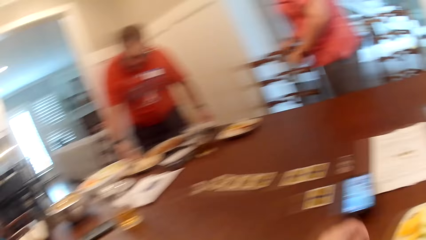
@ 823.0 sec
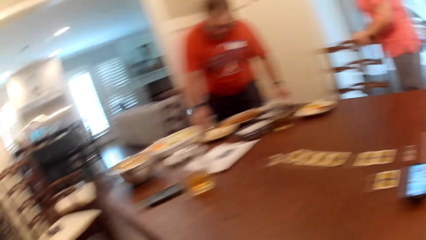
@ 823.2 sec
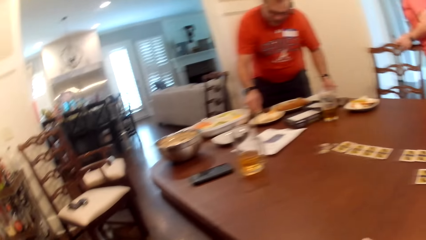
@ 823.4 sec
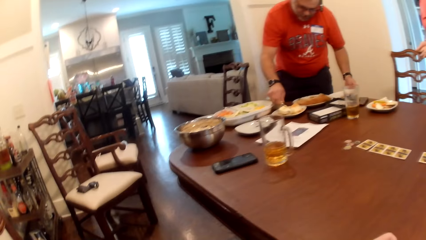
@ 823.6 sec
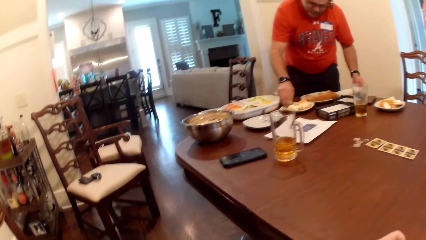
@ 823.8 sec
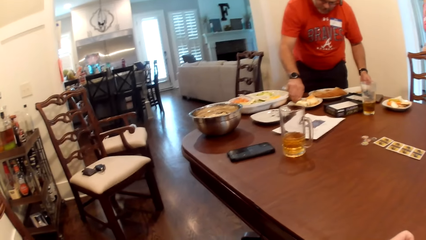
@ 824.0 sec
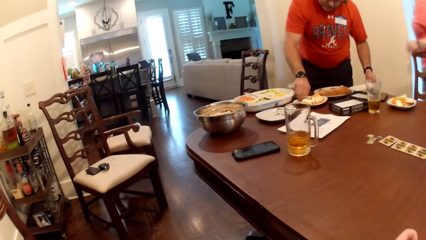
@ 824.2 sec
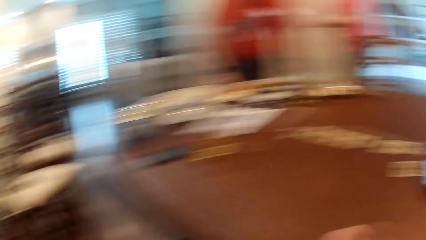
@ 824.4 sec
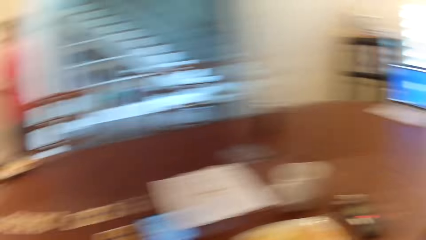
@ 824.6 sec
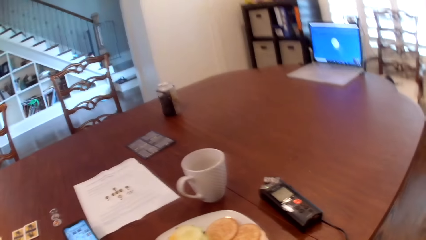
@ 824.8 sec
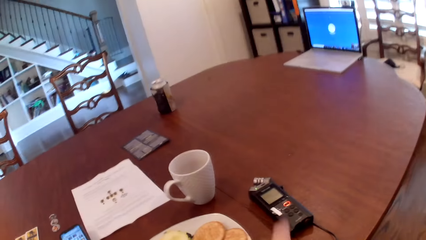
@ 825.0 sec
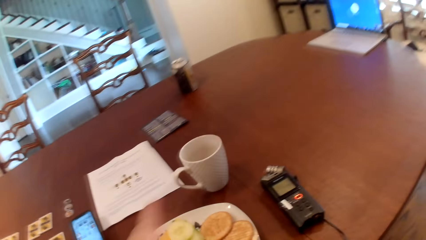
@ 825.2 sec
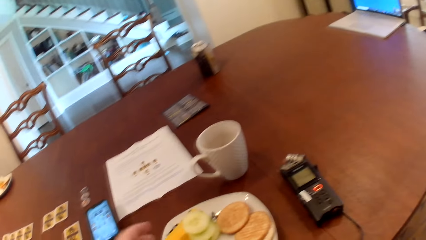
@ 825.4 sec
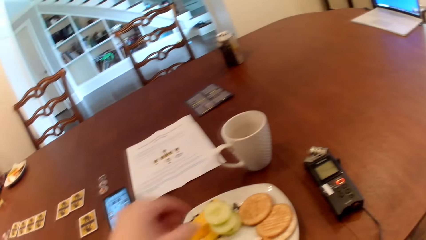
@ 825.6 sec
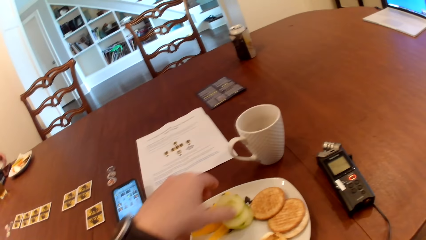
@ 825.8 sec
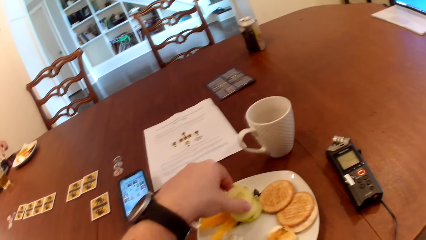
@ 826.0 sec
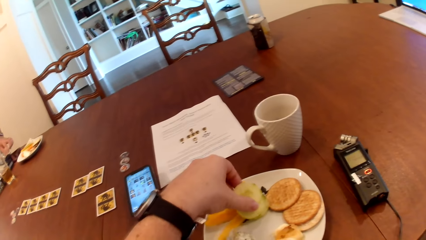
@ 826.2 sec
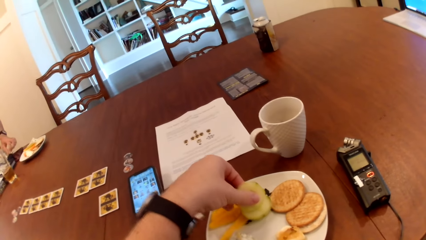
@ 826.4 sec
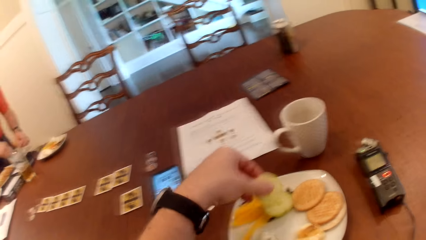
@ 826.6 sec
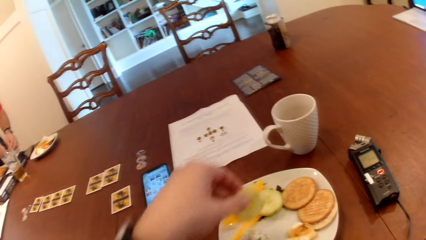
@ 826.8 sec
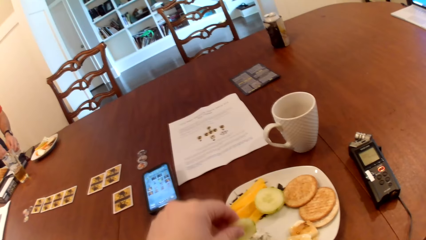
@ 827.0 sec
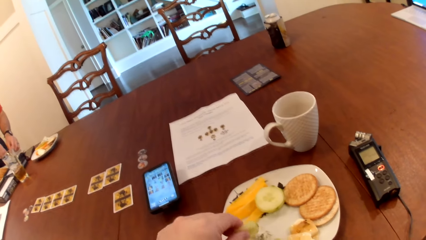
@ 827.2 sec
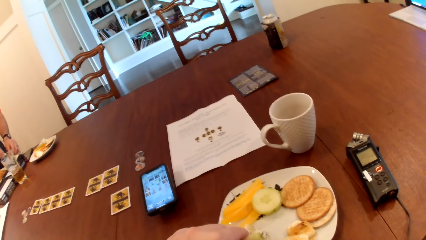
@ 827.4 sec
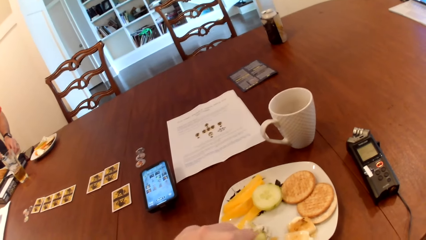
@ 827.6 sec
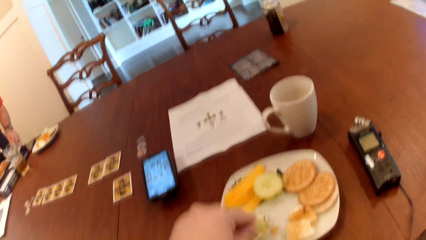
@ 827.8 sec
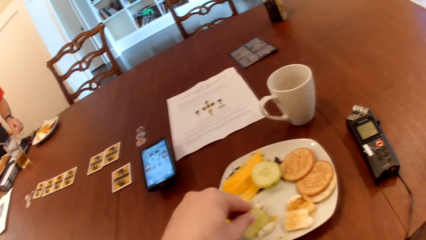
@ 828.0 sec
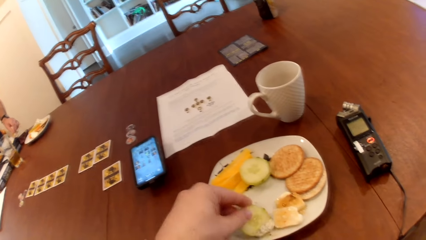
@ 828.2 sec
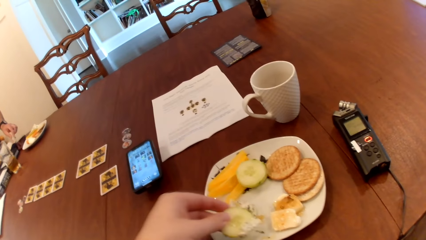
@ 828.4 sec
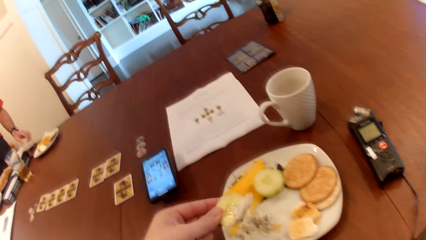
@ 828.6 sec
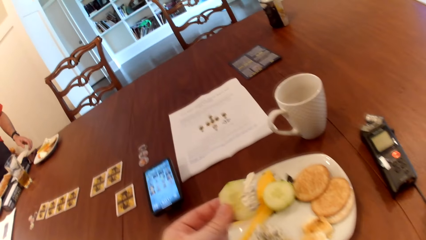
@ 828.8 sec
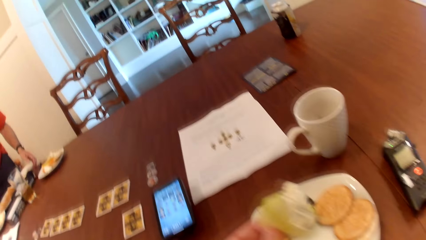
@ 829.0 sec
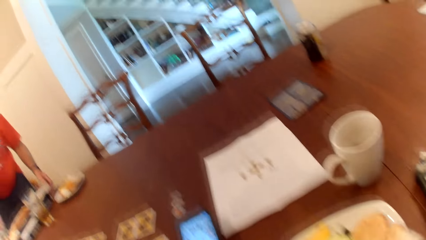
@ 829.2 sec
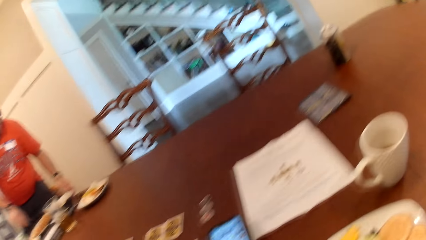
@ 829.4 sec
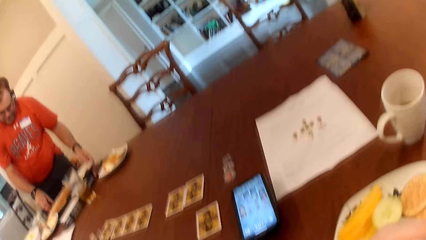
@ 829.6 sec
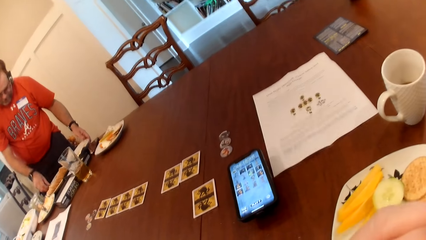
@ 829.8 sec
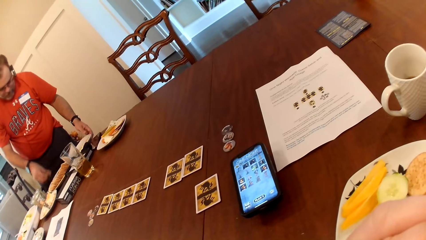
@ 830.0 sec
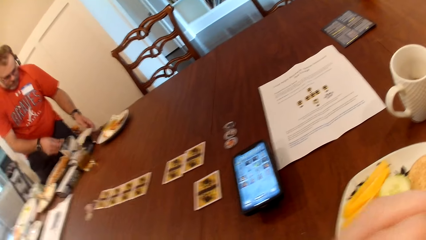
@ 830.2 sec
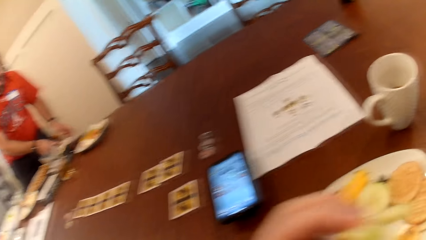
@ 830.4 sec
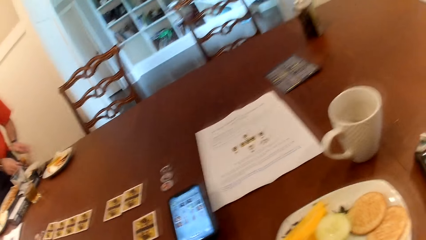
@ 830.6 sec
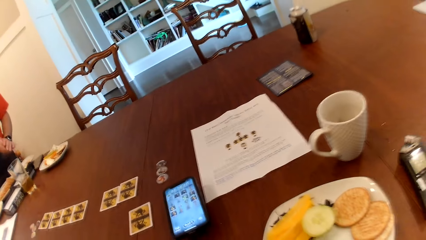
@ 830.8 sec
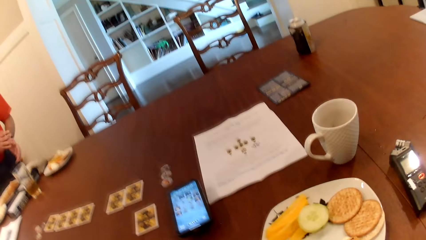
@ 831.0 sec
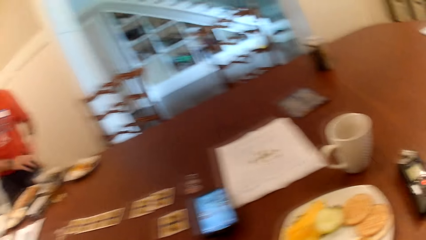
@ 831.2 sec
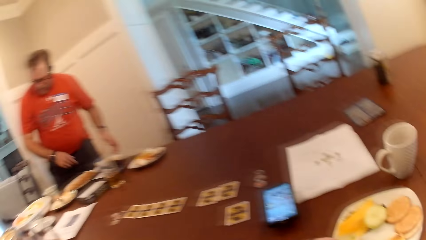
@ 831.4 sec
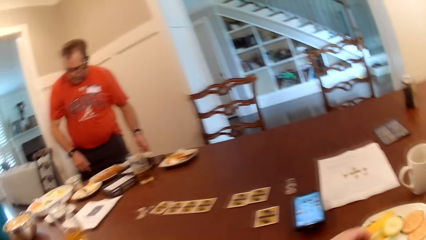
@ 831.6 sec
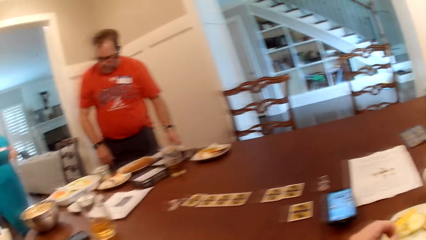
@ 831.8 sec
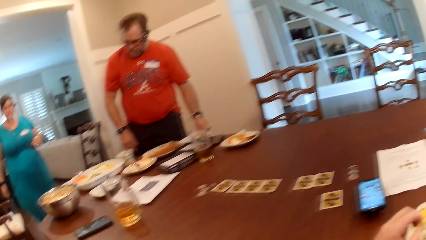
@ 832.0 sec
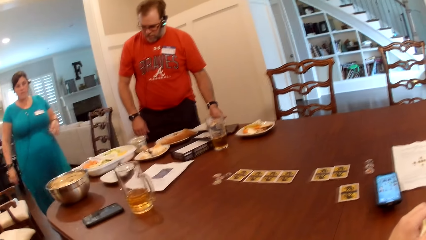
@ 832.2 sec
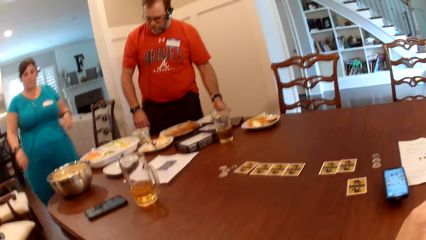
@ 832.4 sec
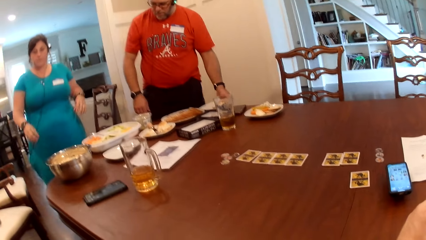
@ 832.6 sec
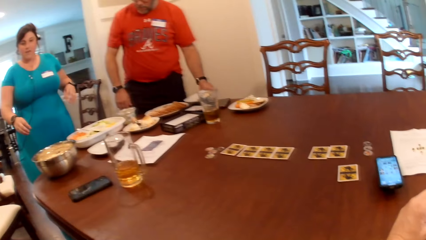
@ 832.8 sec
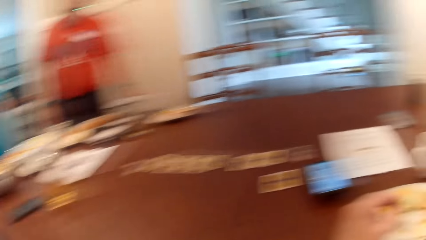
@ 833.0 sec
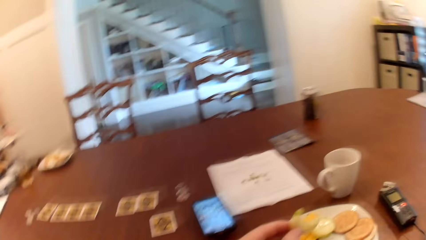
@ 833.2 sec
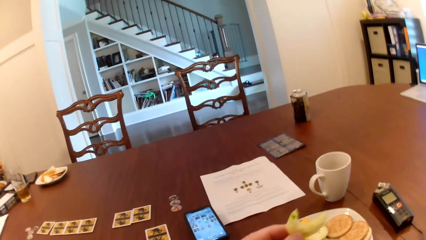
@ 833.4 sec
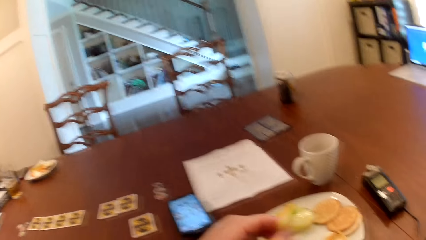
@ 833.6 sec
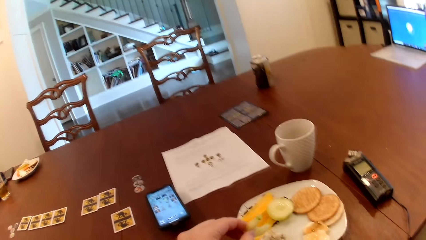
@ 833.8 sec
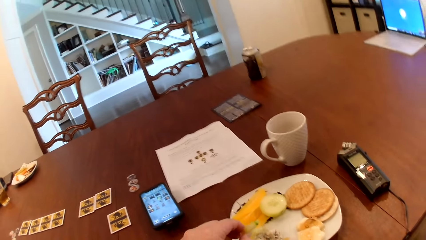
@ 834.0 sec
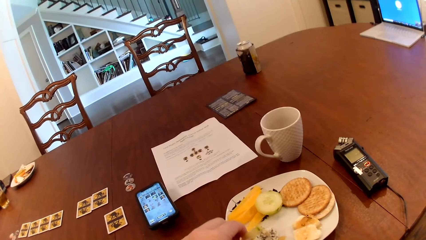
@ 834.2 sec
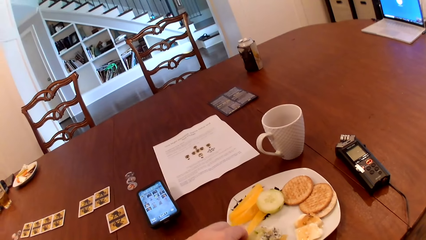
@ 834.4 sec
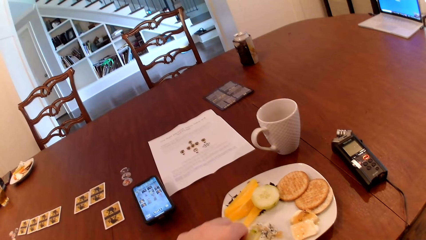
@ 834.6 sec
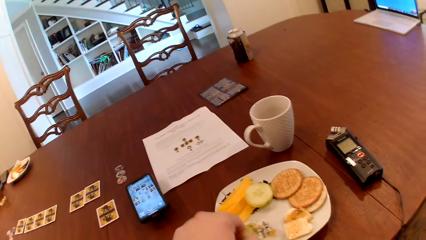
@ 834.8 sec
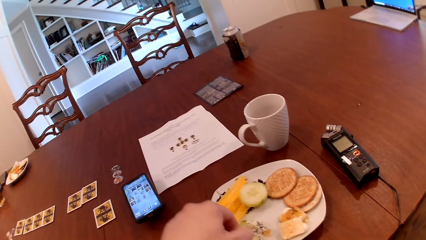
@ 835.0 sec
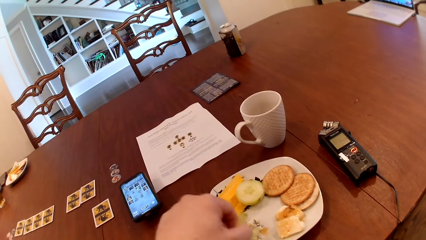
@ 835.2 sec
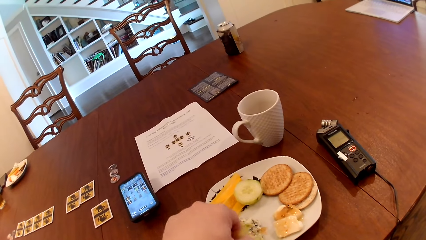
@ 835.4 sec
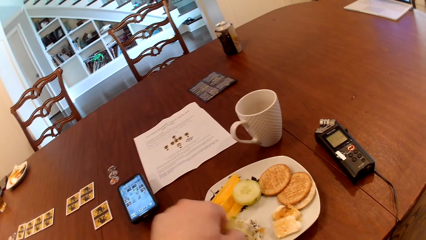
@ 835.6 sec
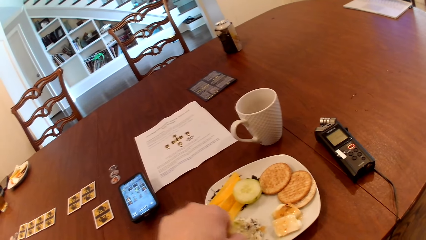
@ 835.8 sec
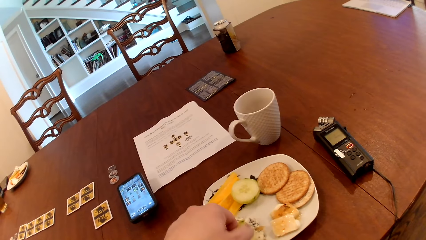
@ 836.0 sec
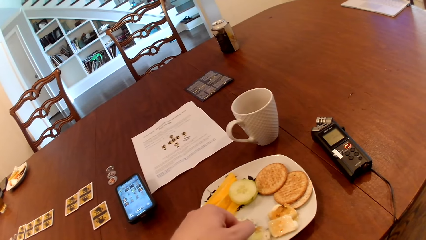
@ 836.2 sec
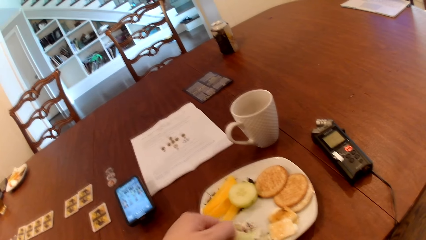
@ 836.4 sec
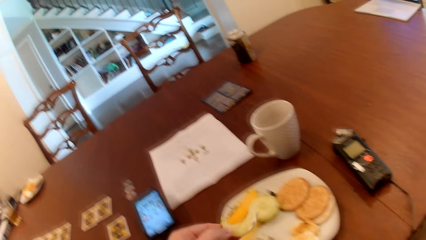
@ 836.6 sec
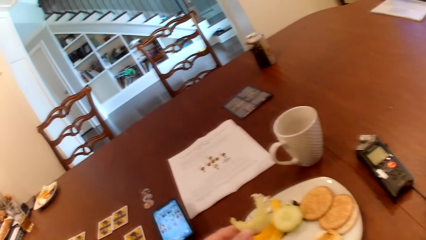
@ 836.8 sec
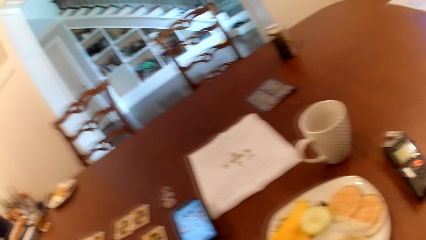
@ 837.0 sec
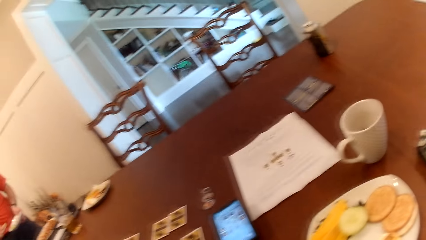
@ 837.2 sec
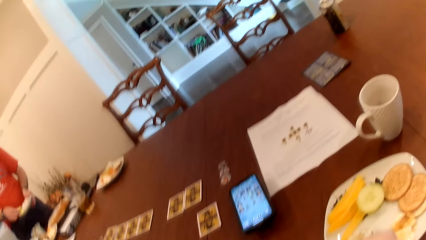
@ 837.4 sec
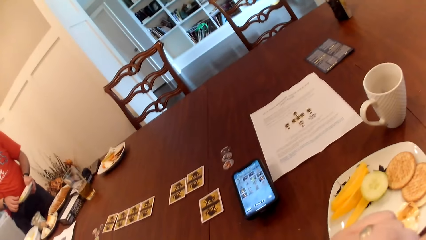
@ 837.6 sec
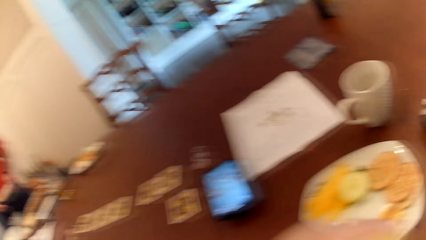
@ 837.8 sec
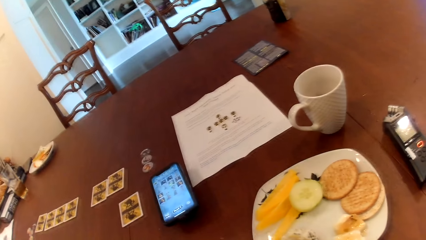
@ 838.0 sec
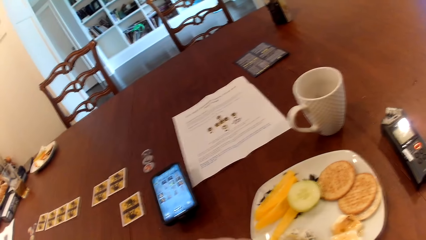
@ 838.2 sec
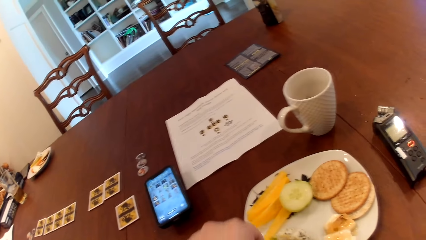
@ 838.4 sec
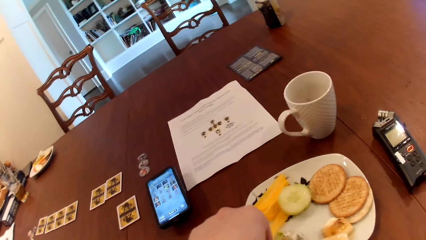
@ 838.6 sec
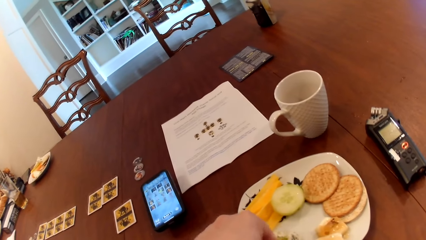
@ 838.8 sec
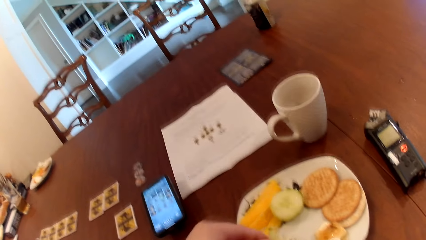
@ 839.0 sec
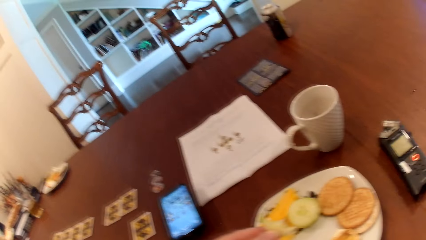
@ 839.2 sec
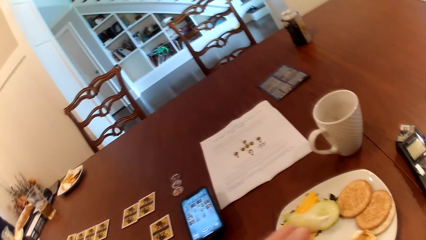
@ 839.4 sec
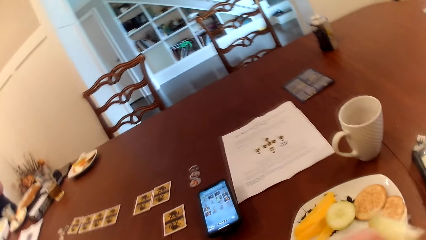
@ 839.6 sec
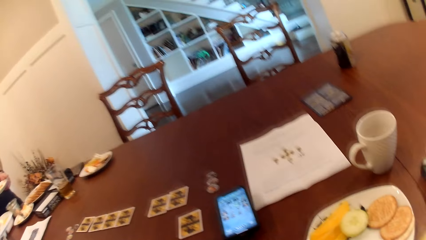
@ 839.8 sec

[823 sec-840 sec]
The camera wearer eats. He picks a fruit from a plate with his left hand. A man adjusts the plate on the table with his left hand. A woman walks towards the dining table from a sitting room. The man picks the plate on the table with his left hand. The camera wearer picks the fruit from the plate with his left hand.
